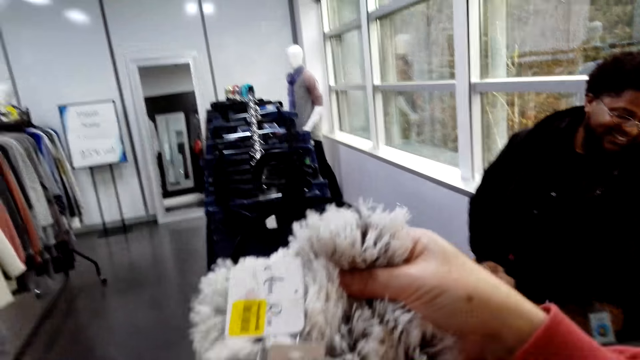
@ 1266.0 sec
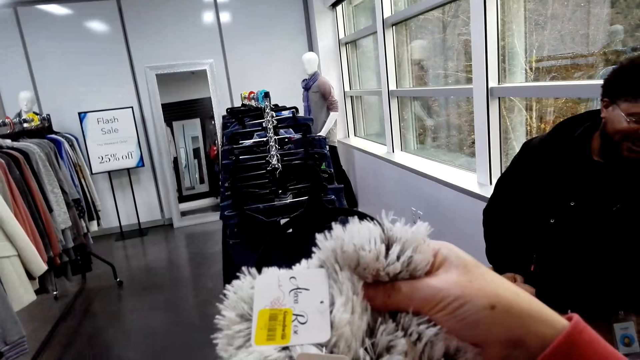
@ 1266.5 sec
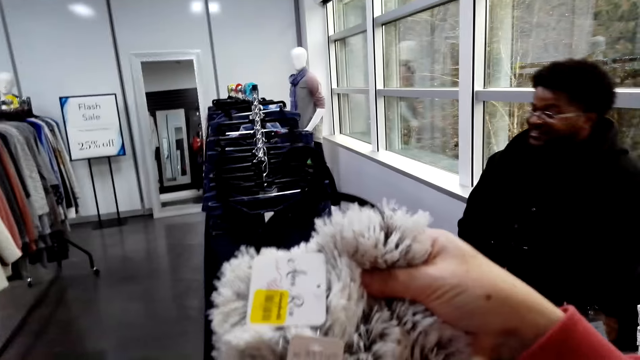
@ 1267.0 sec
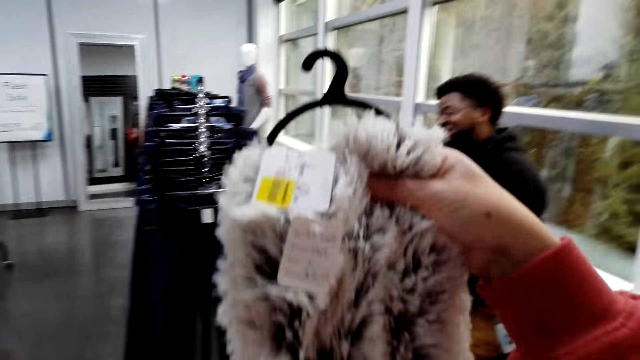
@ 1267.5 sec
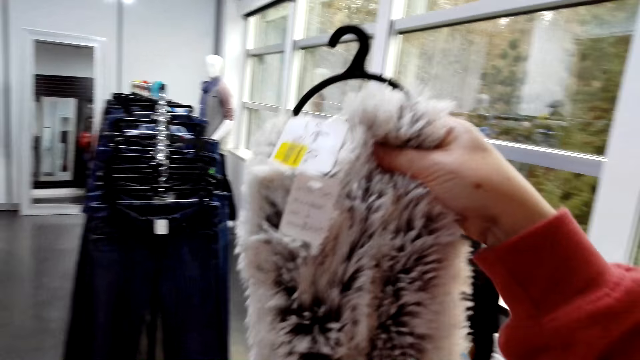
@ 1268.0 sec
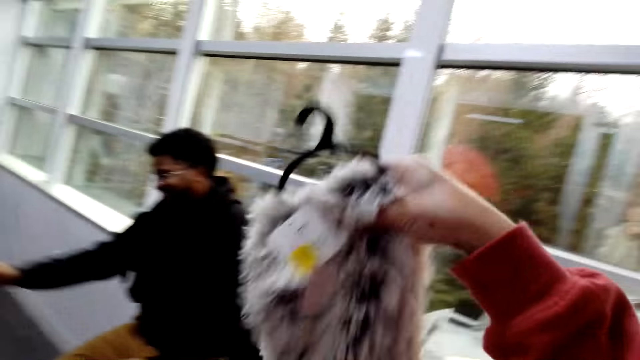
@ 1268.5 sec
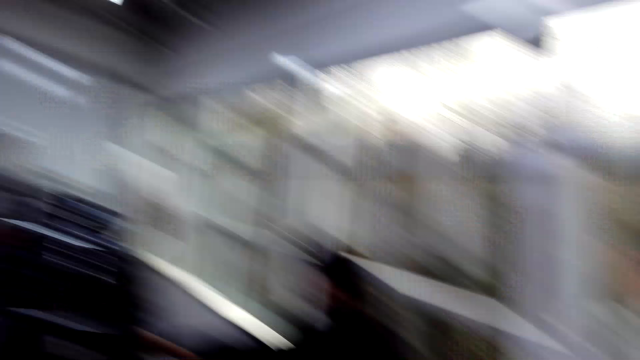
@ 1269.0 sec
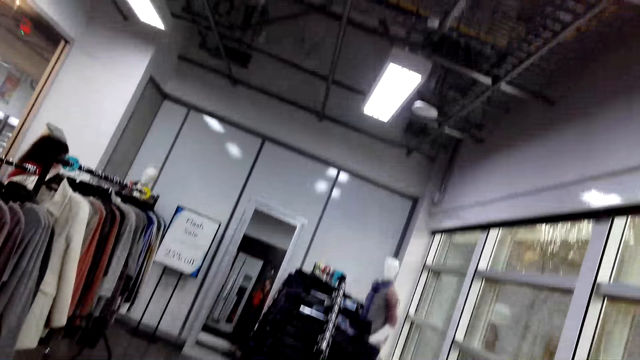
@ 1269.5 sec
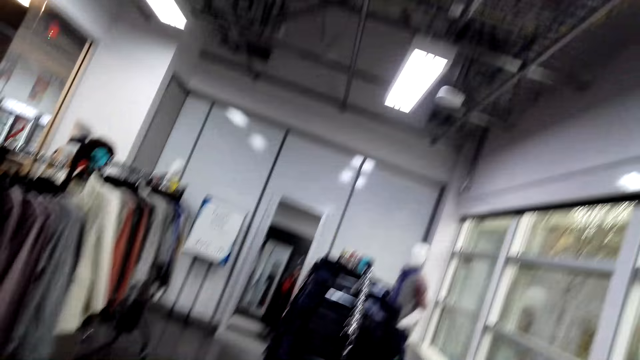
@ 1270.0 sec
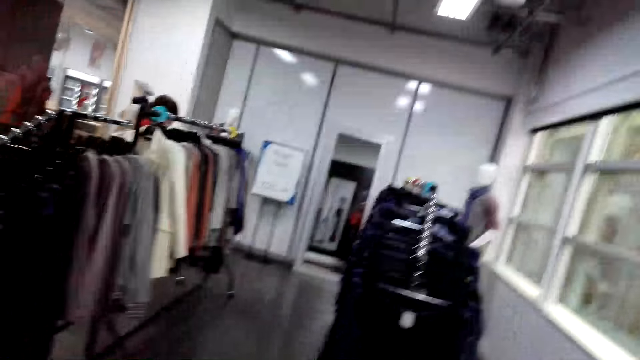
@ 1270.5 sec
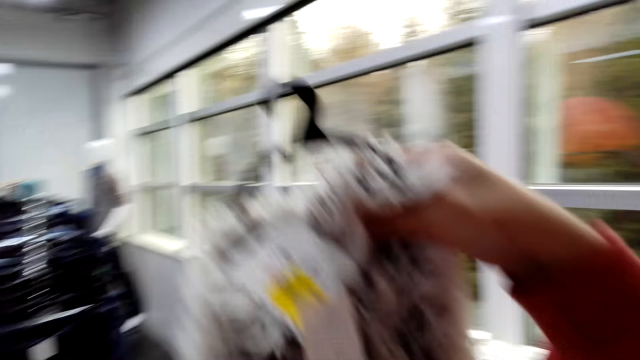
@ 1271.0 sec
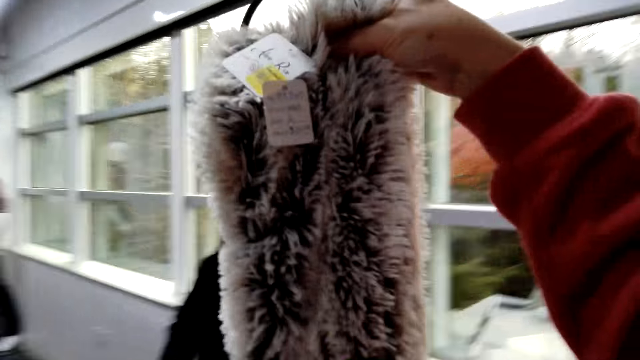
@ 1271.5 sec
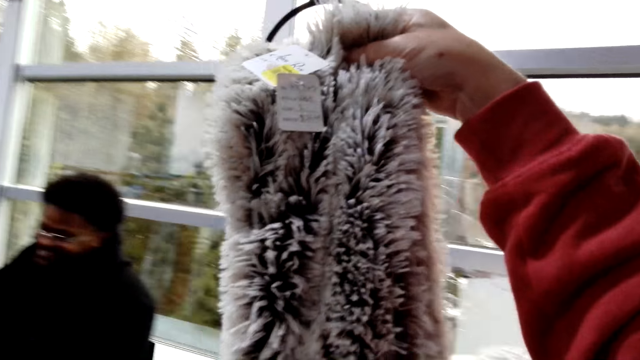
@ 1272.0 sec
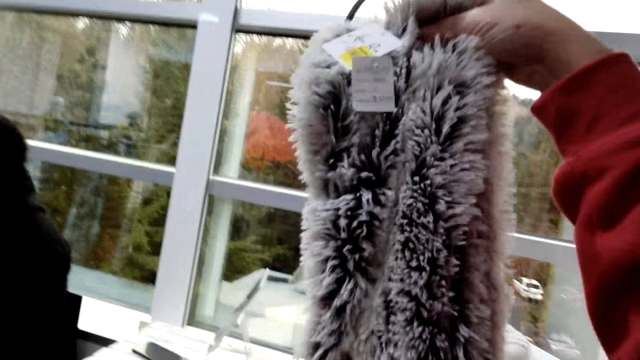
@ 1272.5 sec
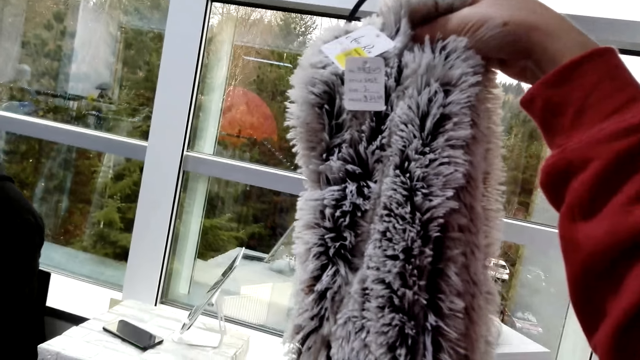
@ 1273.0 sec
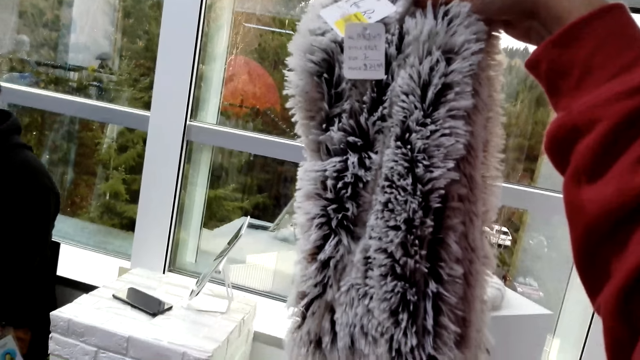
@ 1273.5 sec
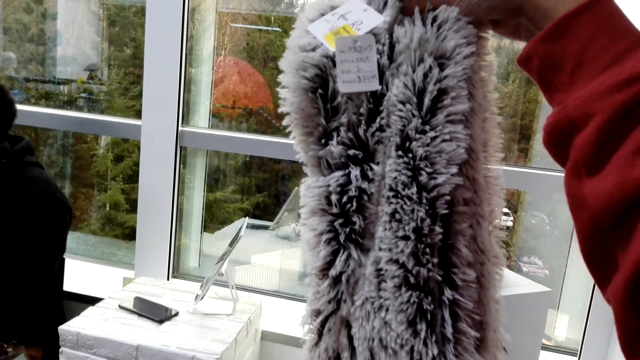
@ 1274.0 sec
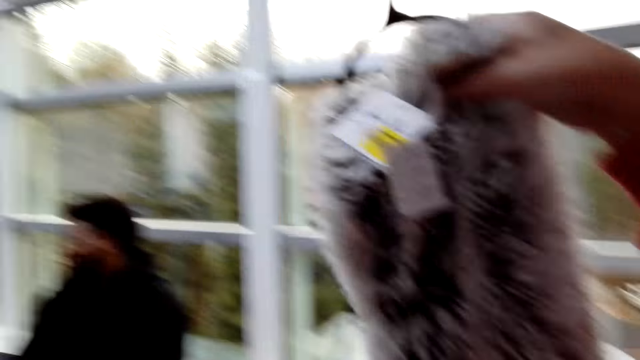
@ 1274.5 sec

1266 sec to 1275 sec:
The lady interacts with the camera wearer. The camera wearer holds up the scarf. They look around. The lady looks at the clothes. The camera wearer looks at the scarf.

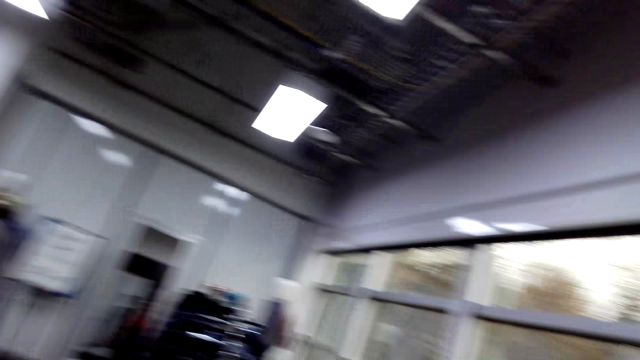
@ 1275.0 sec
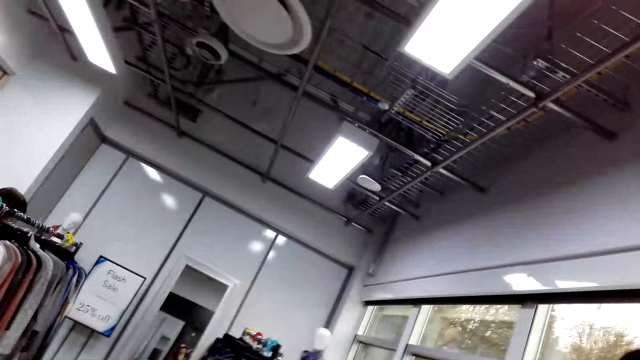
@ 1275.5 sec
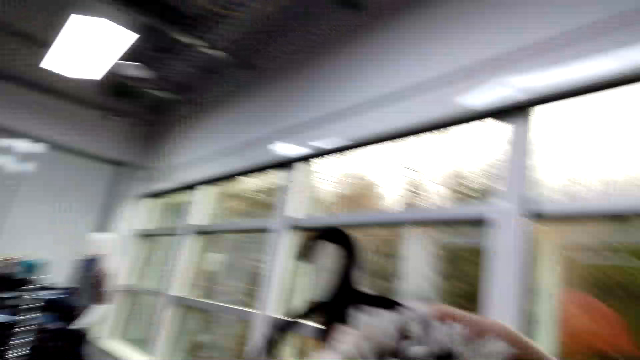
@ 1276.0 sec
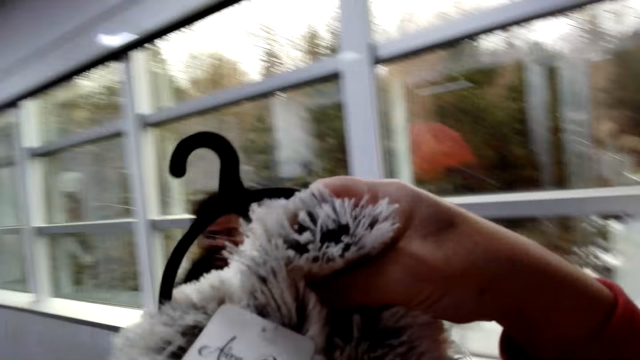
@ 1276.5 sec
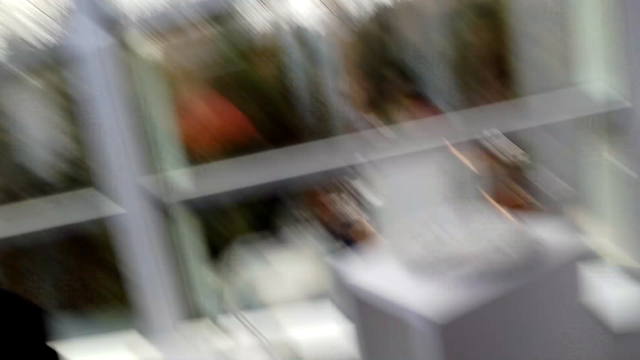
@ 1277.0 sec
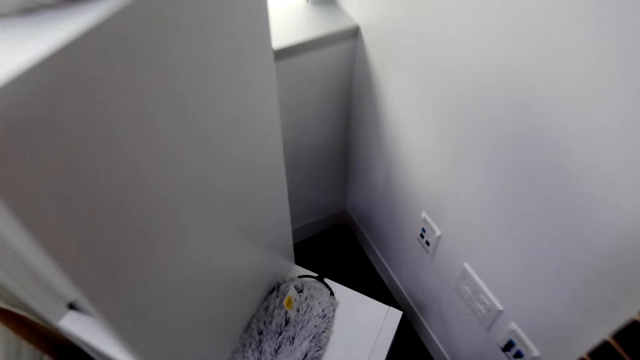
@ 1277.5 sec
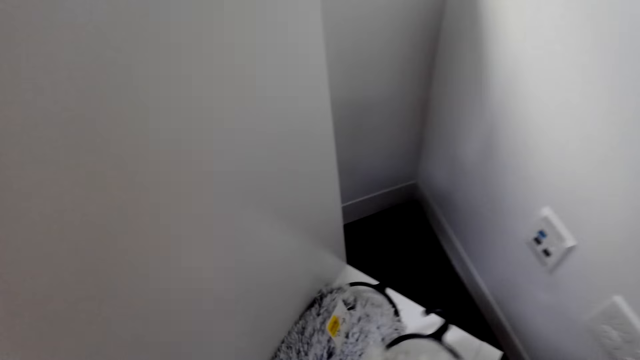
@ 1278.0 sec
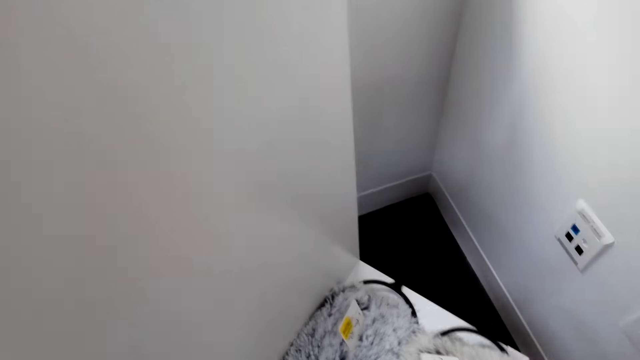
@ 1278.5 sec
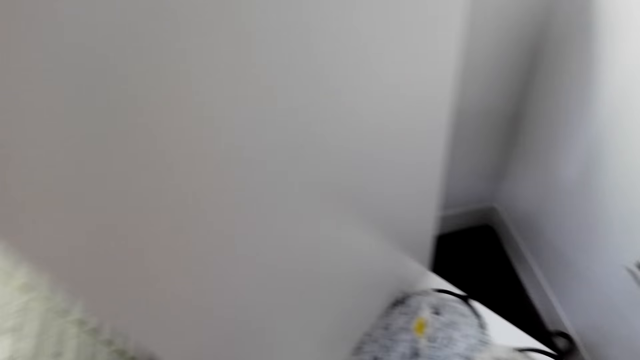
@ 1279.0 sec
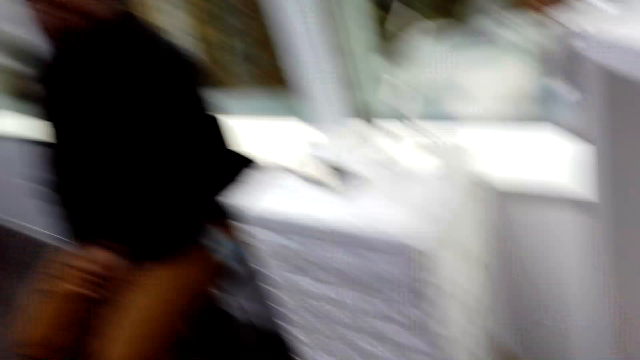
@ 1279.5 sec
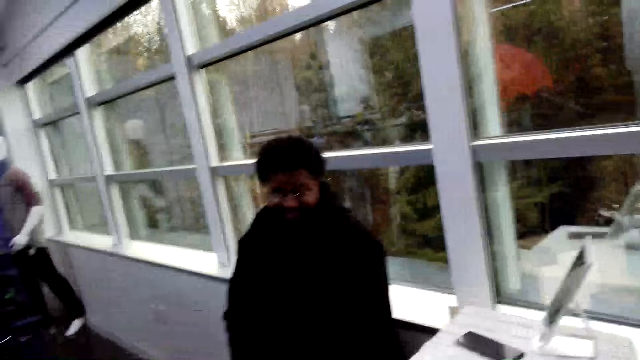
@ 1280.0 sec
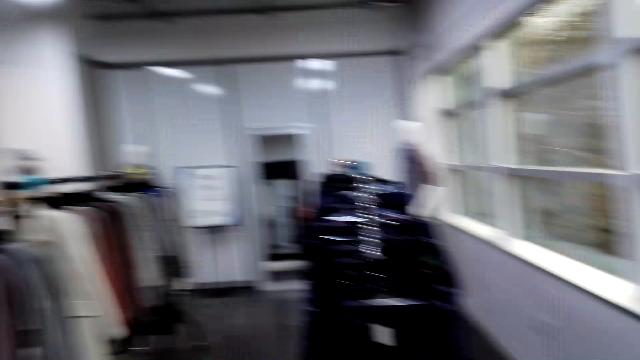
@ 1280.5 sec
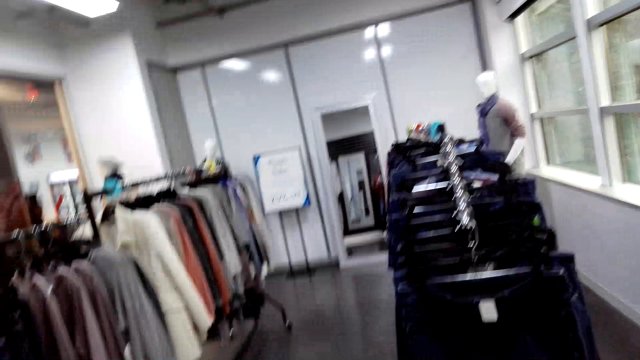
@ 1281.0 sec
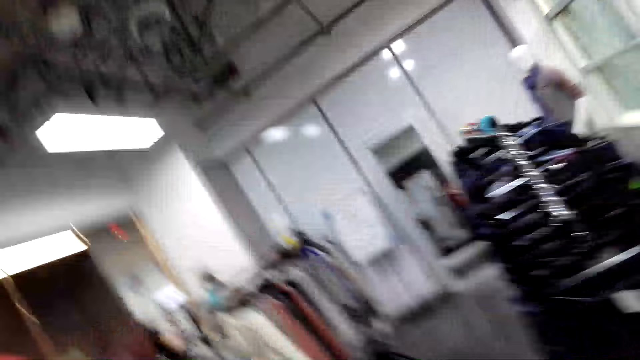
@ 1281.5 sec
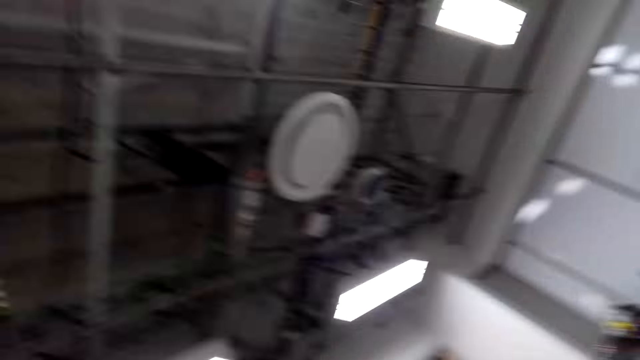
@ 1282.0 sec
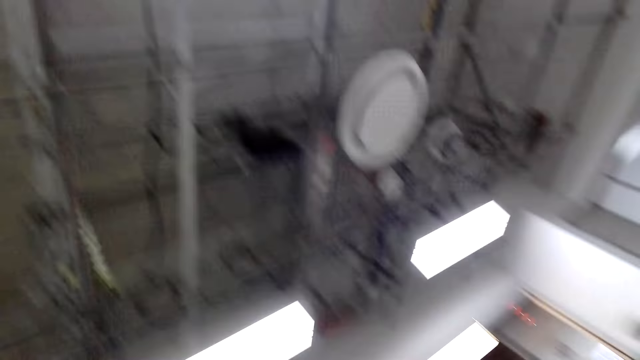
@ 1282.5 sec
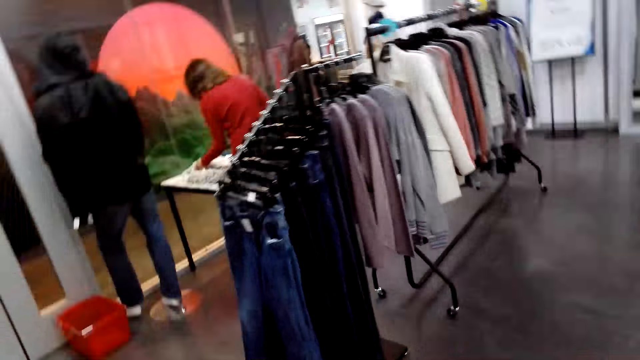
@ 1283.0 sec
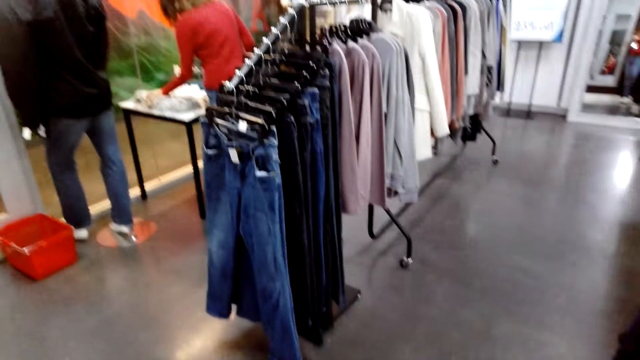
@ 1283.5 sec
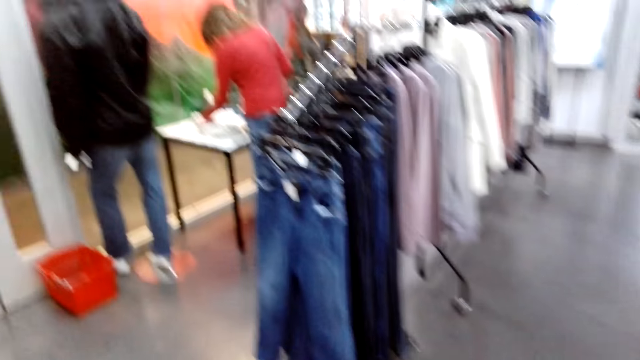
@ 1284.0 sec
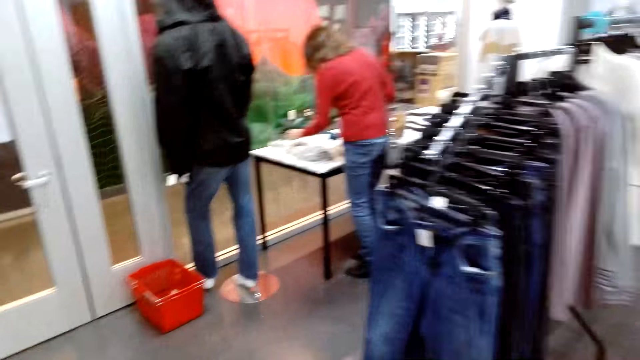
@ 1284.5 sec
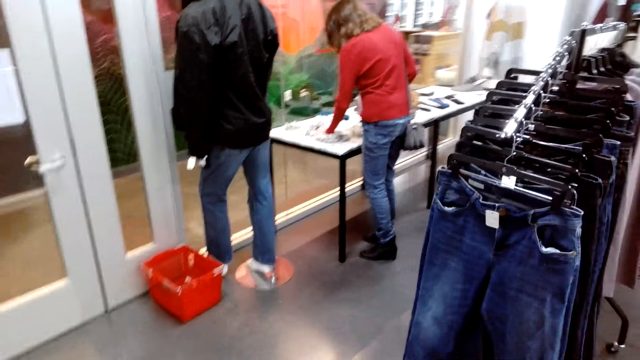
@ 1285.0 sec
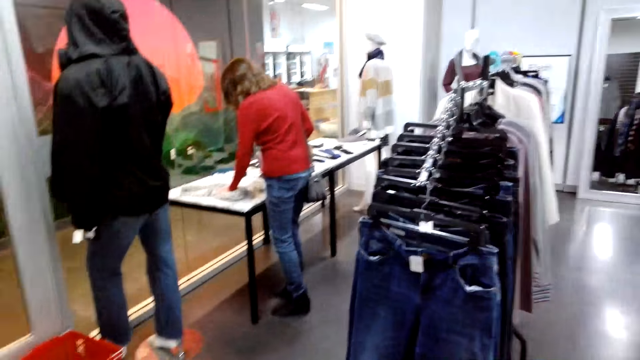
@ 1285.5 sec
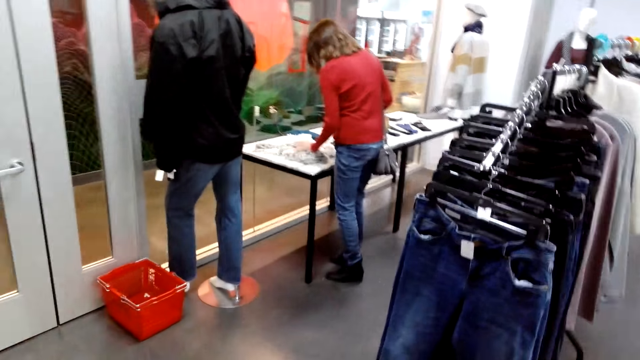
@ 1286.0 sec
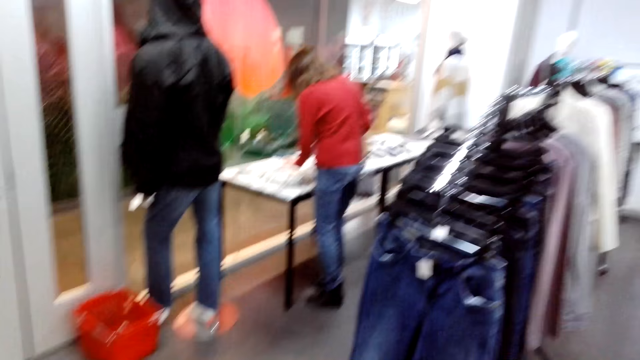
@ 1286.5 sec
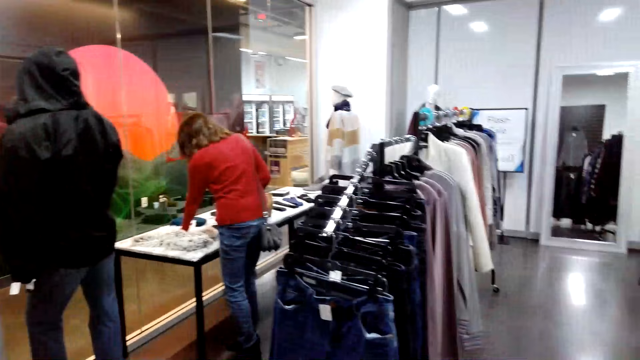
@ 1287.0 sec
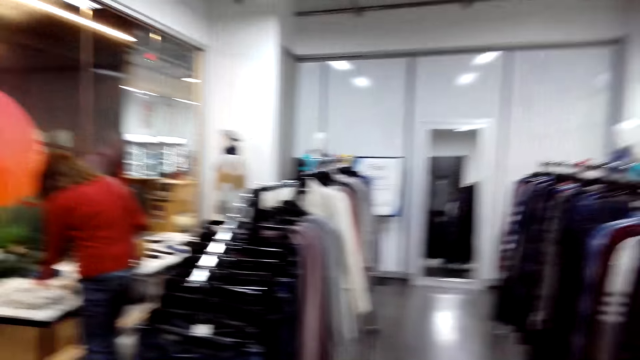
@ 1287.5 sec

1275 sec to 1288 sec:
The camera wearer looks around. They look at the scarf and put back the scarf. They look around. The lady interacts with the camera wearer. The man sits on the chair. The camera wearer looks around. They walk around the boutique. The person holds scarves on the table. The lady looks at the clothes.
